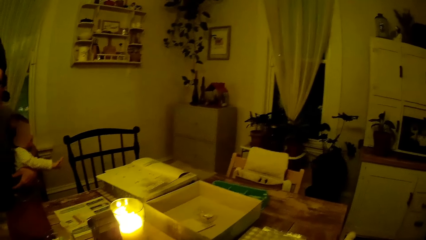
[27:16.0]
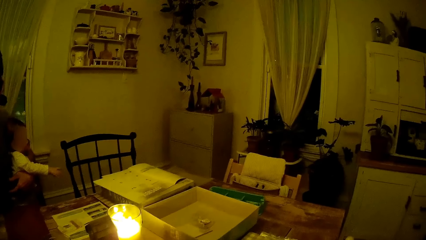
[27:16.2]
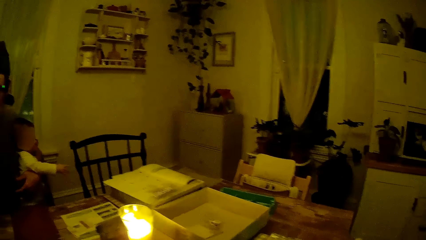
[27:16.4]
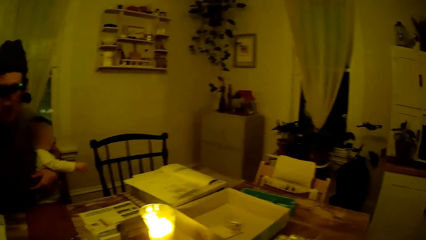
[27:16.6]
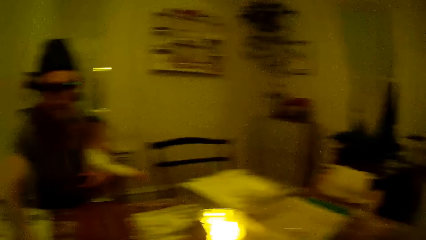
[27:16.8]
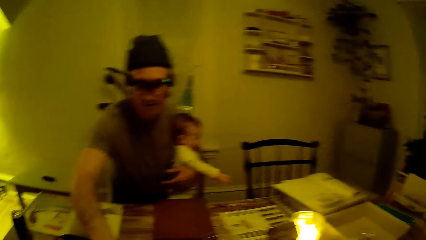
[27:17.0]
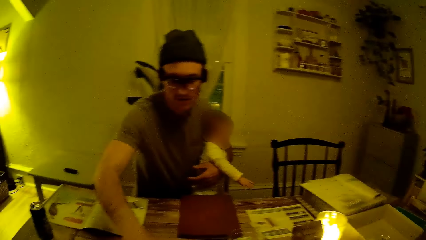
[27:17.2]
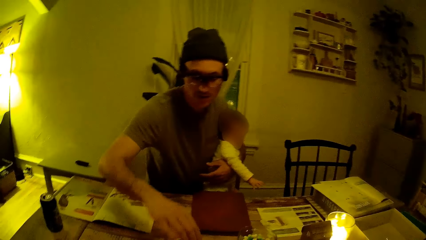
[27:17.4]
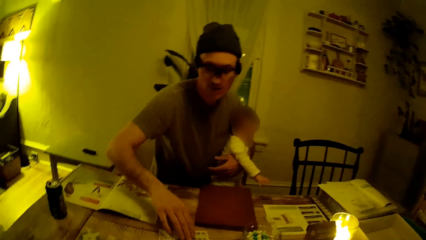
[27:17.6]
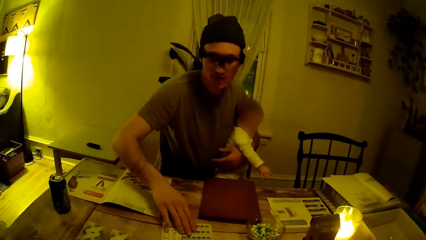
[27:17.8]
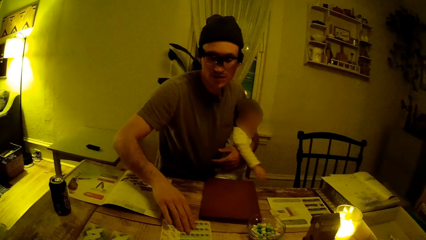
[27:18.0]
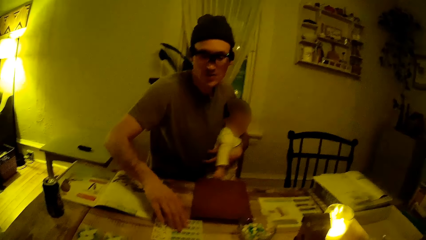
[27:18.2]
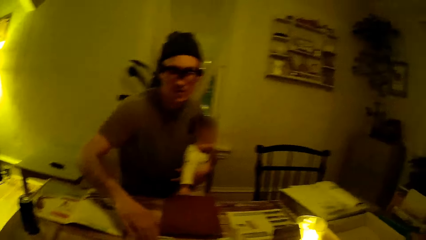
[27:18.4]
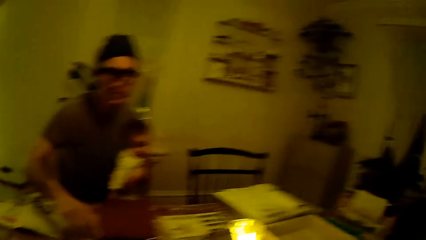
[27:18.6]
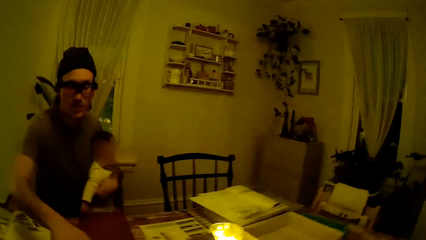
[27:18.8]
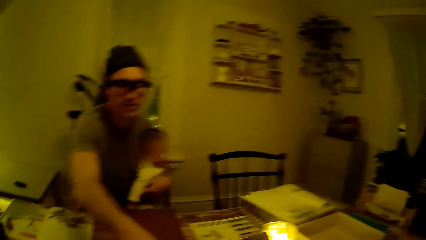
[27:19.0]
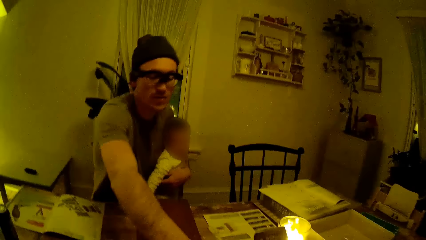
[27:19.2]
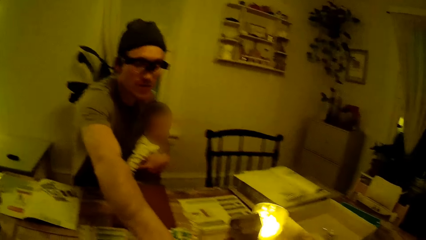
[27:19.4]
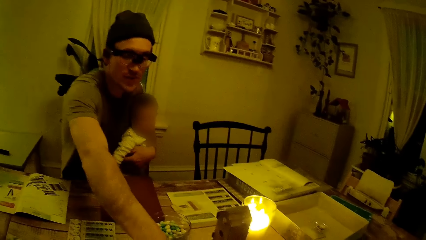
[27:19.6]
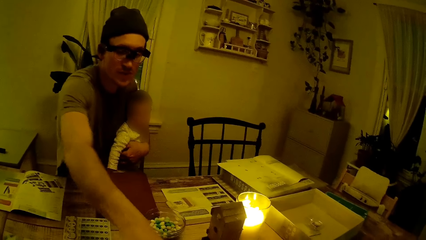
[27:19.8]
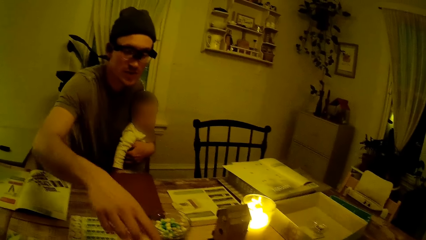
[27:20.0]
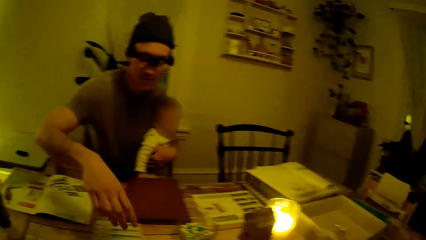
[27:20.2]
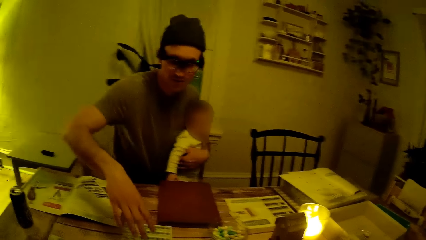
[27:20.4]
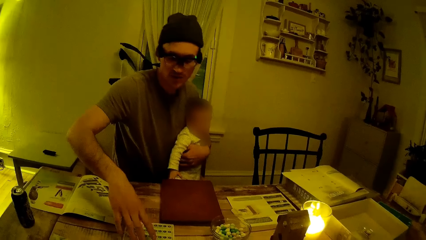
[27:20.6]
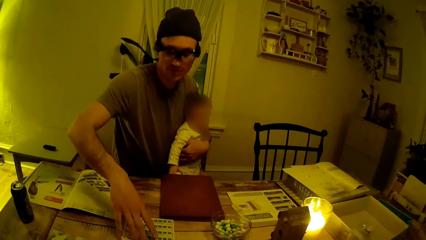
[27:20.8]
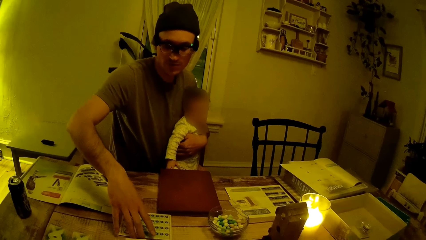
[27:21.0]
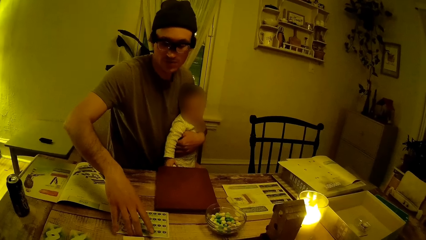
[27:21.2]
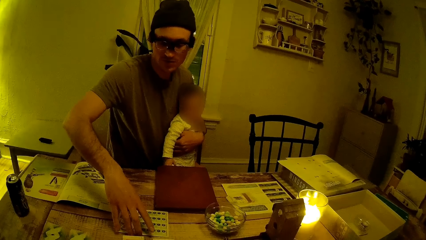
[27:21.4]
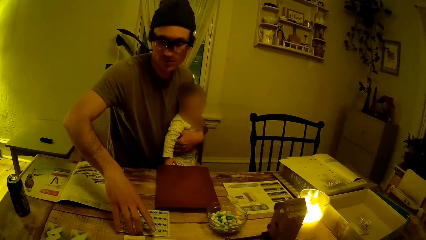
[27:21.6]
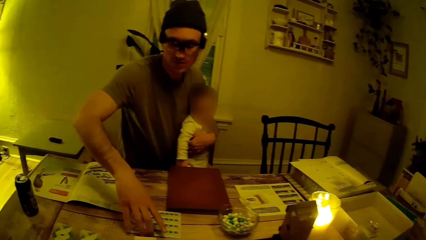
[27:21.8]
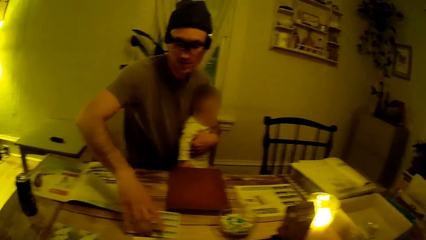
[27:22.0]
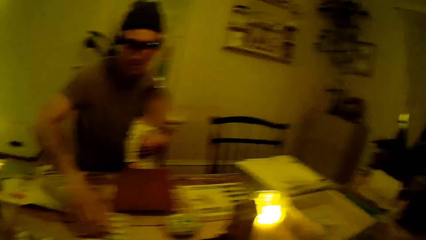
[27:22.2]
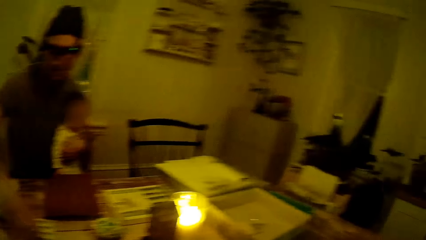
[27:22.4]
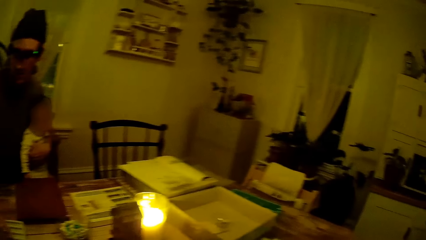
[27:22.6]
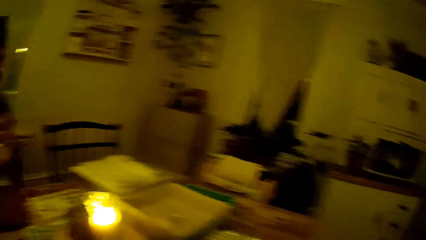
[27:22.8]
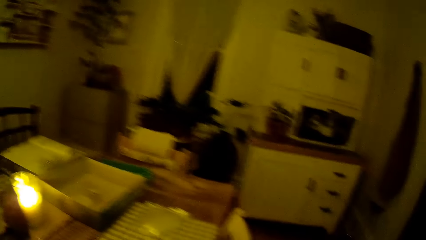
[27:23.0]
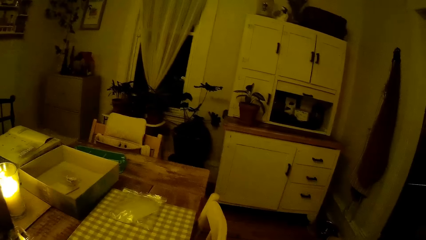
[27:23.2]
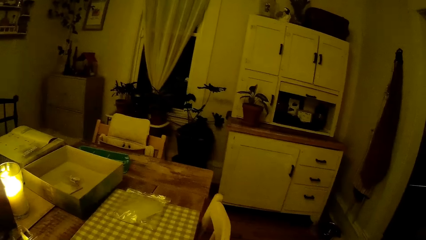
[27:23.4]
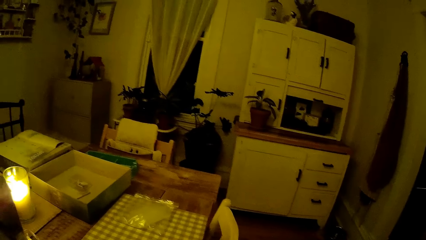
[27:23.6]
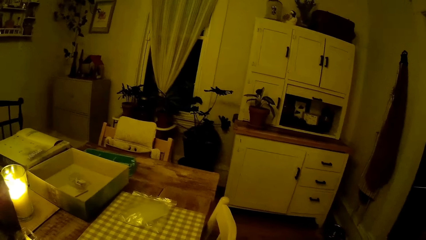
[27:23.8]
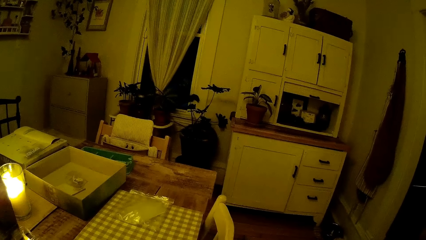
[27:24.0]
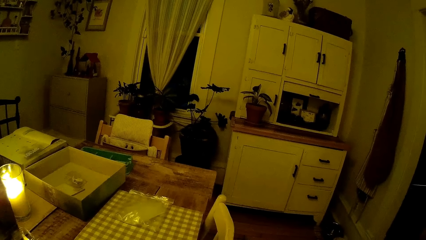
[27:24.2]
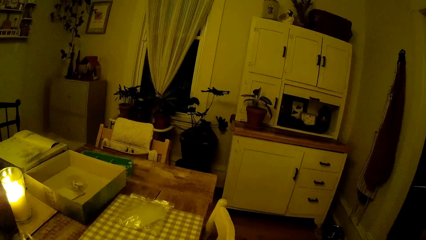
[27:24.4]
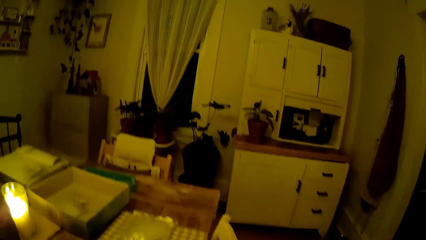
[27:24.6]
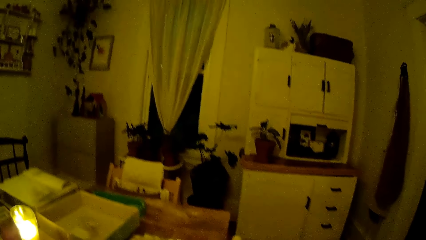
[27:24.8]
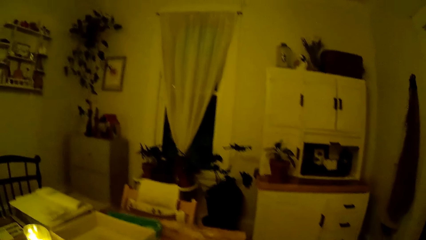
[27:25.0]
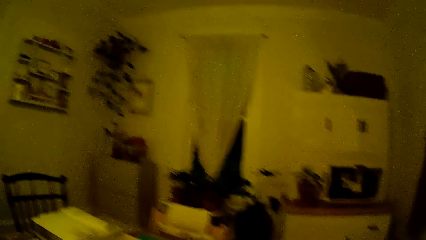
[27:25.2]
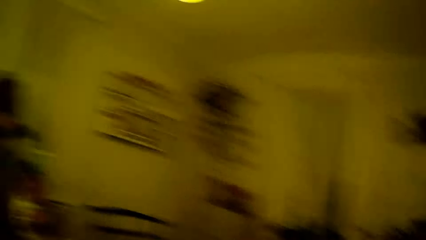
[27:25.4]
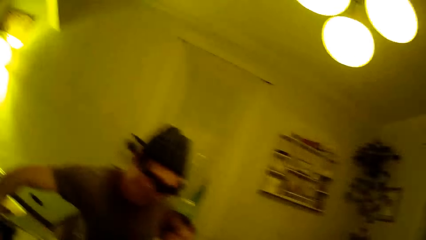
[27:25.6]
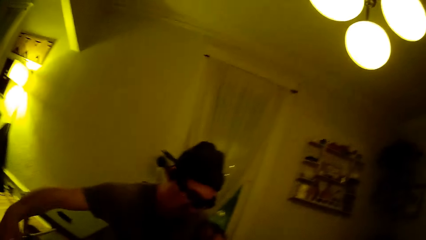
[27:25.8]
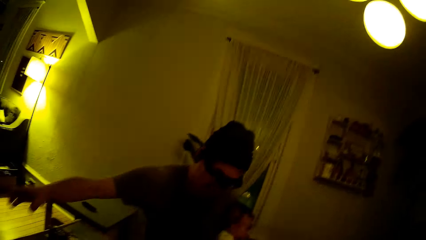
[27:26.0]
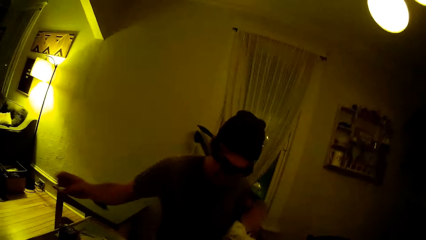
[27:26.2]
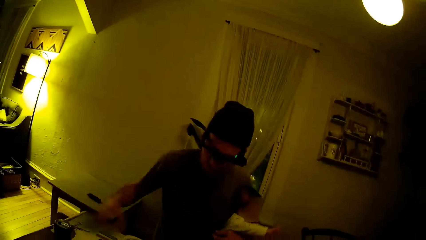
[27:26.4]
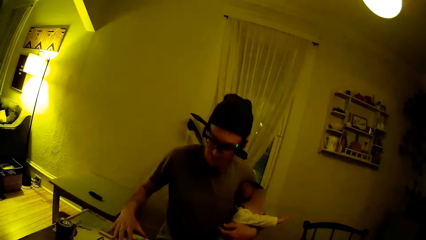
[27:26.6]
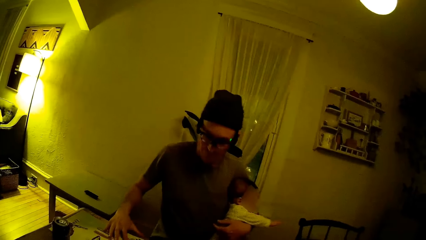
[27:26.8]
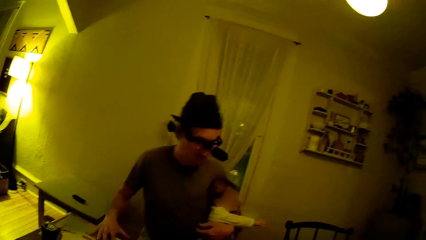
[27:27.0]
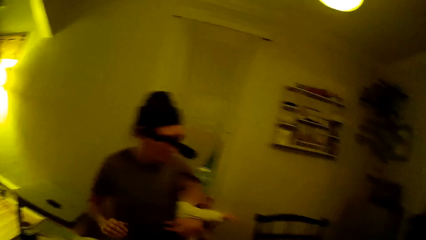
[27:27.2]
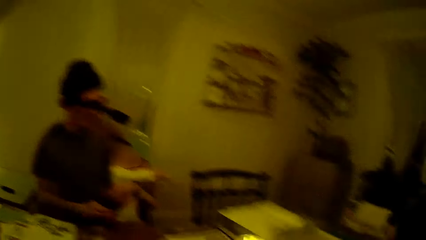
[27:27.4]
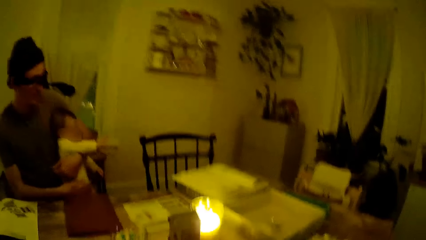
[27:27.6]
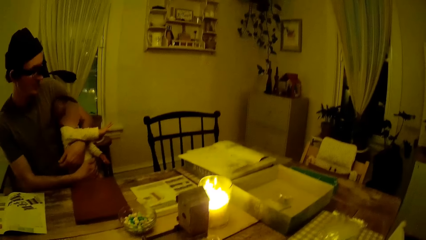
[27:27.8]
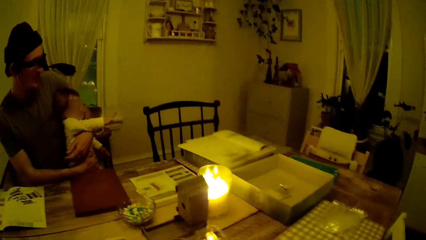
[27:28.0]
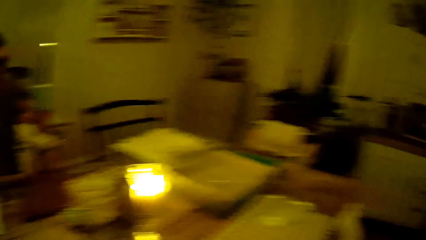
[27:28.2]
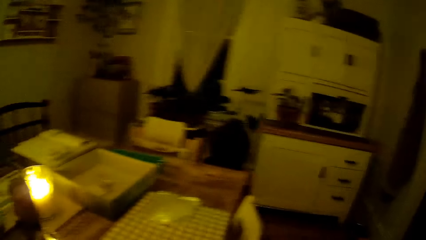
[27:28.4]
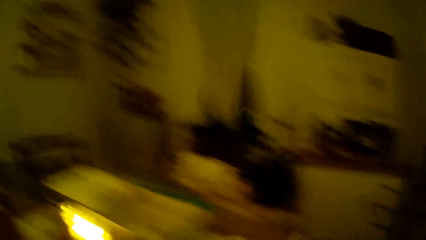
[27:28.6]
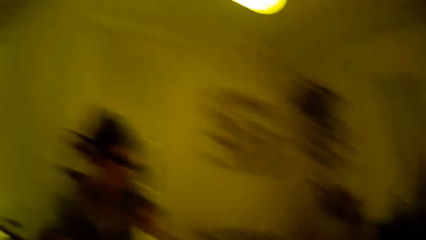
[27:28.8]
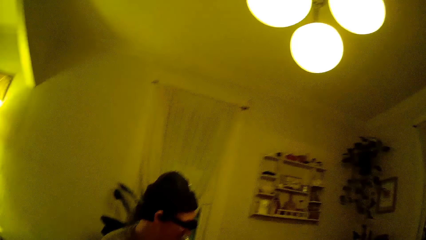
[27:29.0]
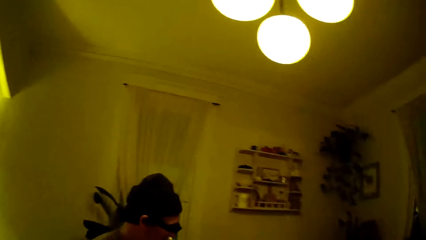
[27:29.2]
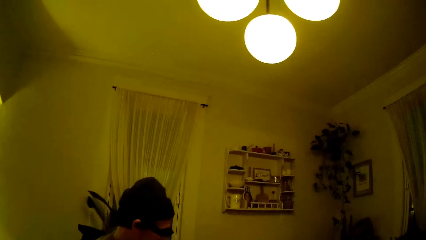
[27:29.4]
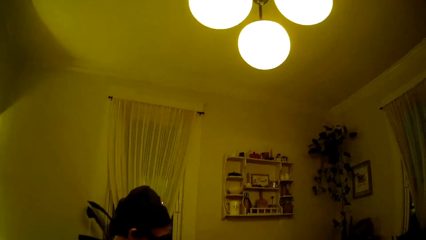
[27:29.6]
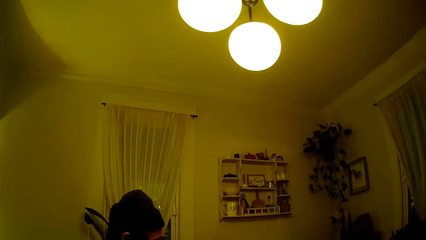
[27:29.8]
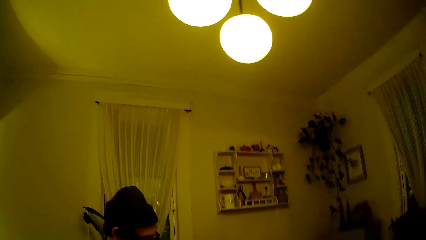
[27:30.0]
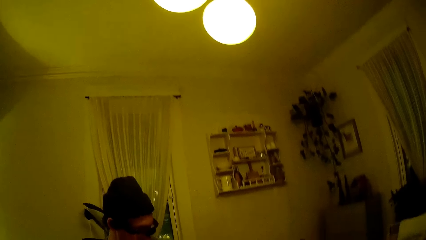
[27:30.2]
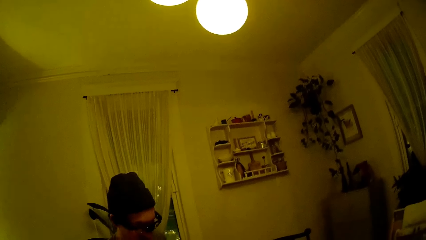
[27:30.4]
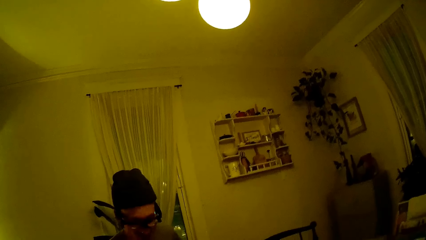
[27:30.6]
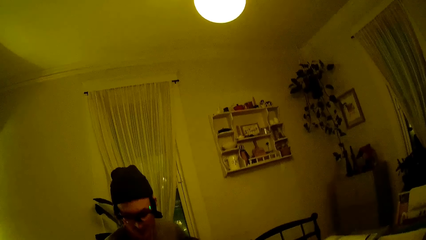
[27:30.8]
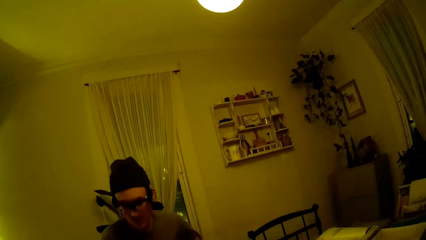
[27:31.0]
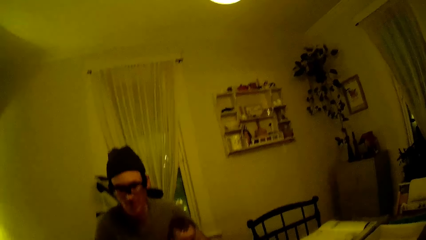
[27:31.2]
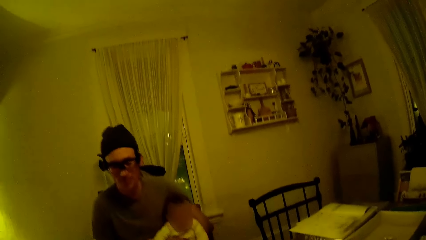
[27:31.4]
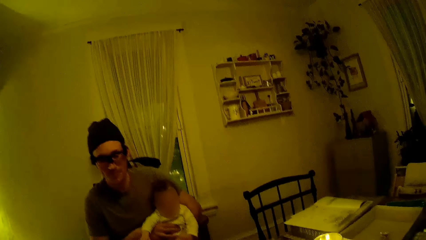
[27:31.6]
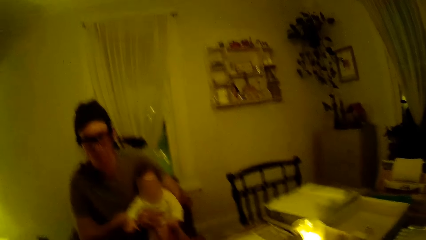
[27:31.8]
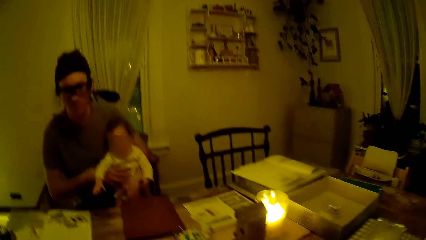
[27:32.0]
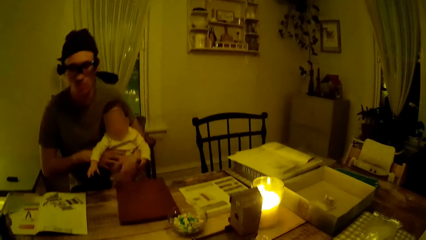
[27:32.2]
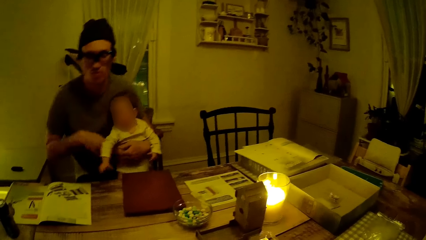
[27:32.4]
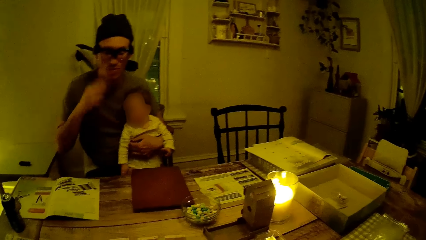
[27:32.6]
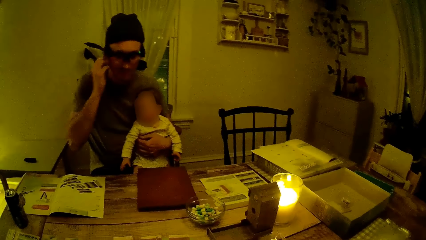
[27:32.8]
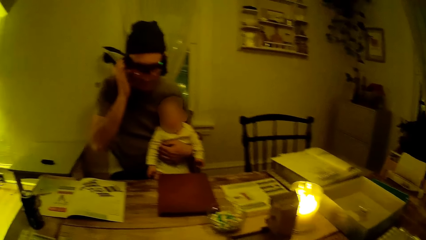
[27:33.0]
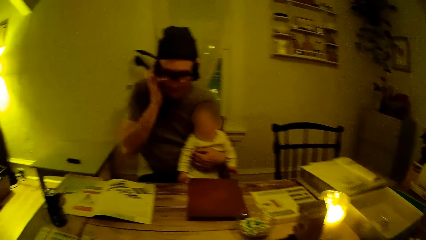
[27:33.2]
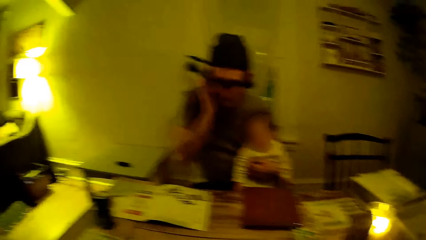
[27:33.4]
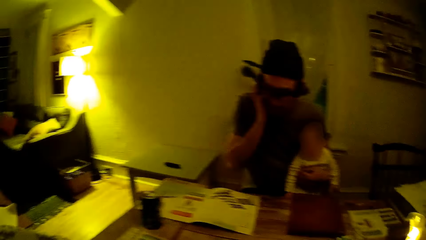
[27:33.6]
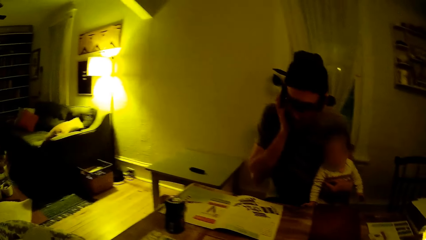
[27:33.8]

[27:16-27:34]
The man moves a card on the table with his right hand, removes his right hand from the card on the table and places his right hand on the card on the table. The camera wearer looks around the house. The man places his right hand on the baby in his left arm. The camera wearer talks to a person. The man holds the baby firmly with his left hand, removes his right hand from the baby in his left arm and scratches the right part of his face with his right hand.
